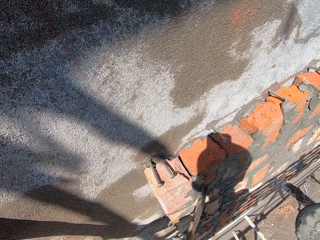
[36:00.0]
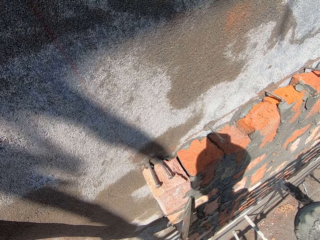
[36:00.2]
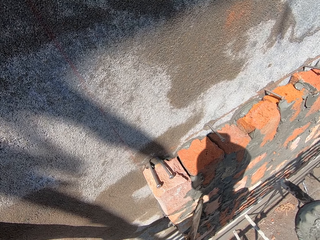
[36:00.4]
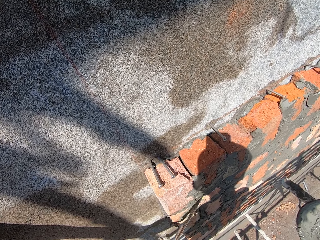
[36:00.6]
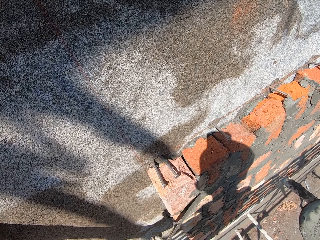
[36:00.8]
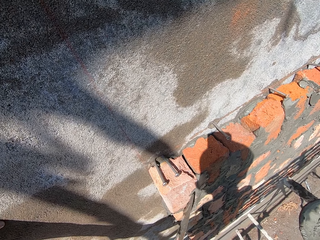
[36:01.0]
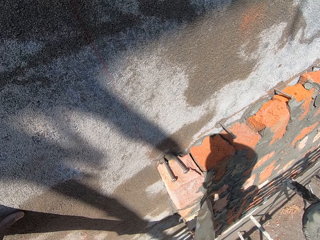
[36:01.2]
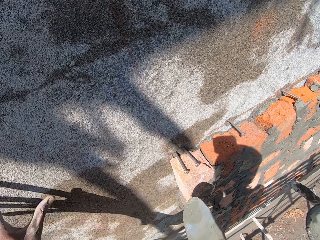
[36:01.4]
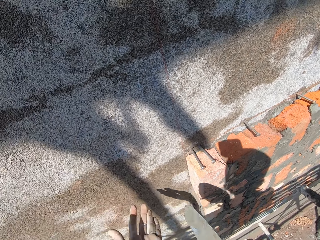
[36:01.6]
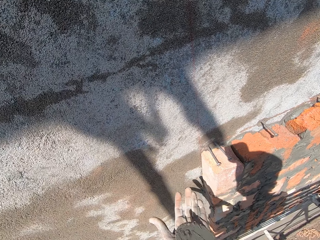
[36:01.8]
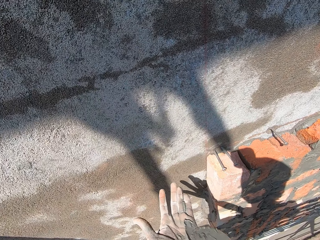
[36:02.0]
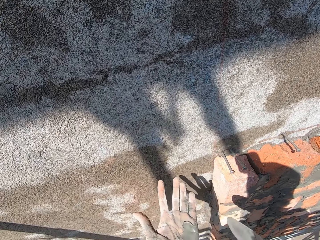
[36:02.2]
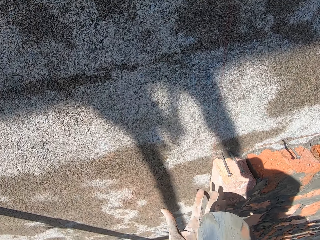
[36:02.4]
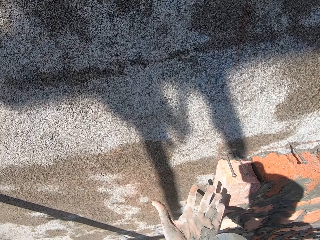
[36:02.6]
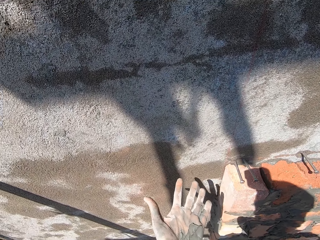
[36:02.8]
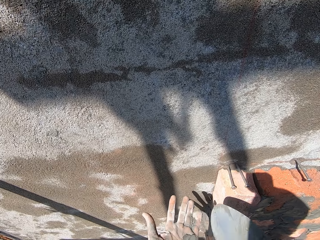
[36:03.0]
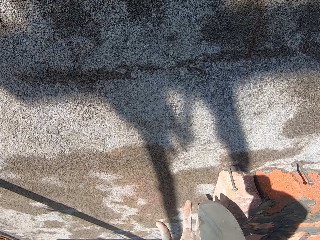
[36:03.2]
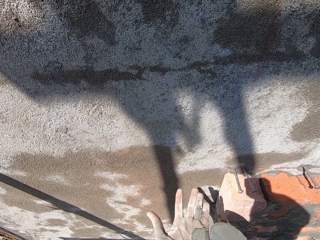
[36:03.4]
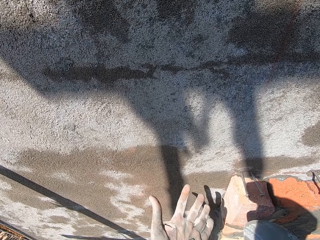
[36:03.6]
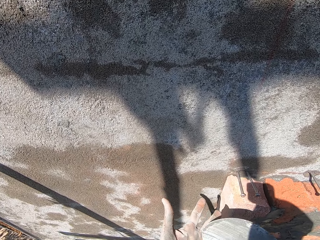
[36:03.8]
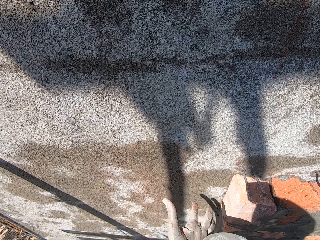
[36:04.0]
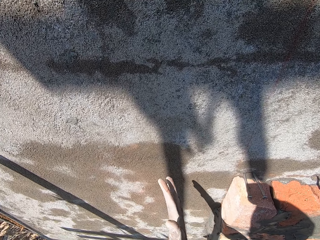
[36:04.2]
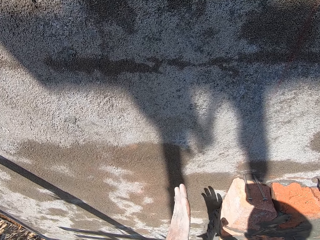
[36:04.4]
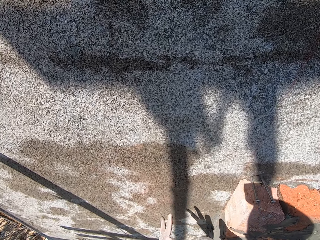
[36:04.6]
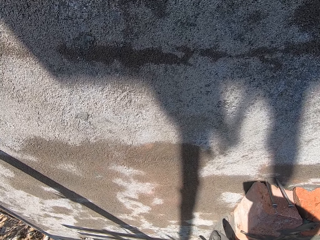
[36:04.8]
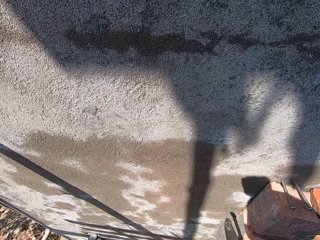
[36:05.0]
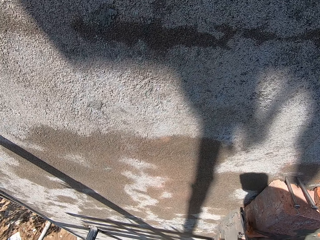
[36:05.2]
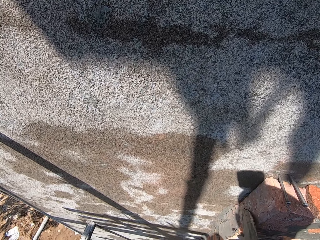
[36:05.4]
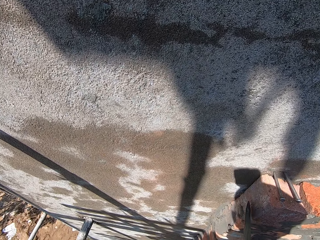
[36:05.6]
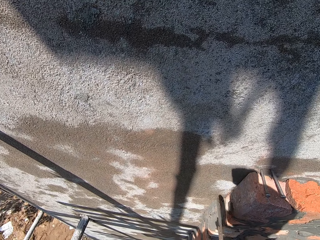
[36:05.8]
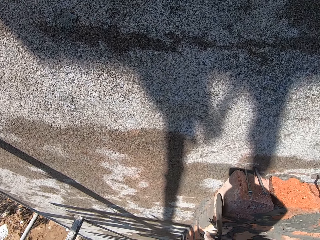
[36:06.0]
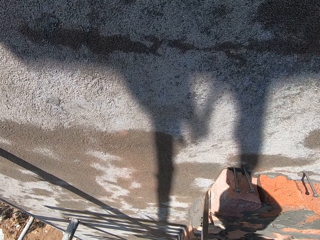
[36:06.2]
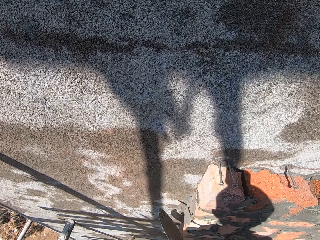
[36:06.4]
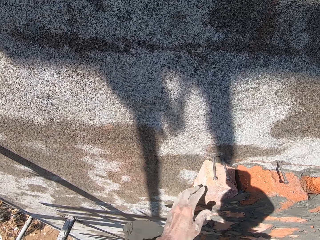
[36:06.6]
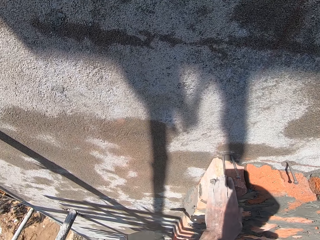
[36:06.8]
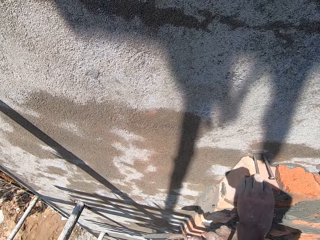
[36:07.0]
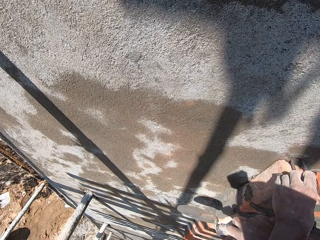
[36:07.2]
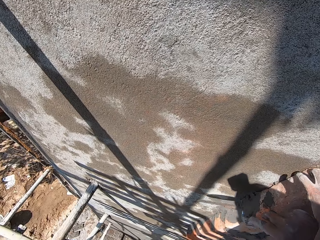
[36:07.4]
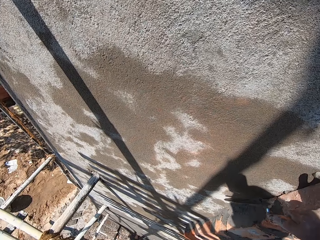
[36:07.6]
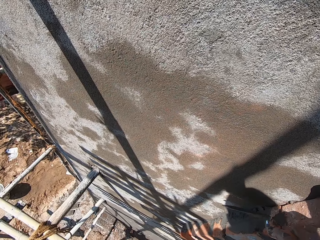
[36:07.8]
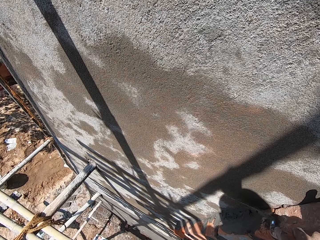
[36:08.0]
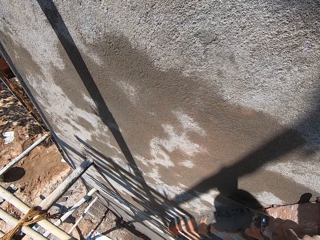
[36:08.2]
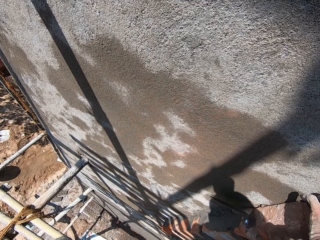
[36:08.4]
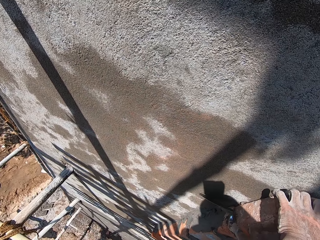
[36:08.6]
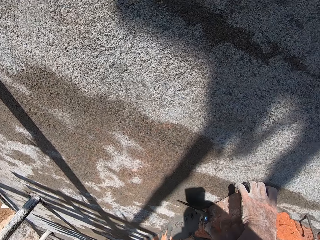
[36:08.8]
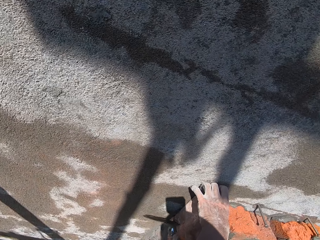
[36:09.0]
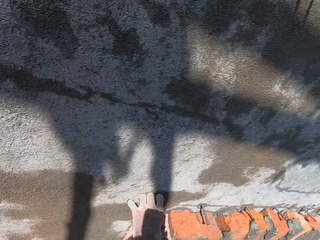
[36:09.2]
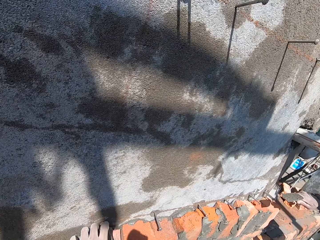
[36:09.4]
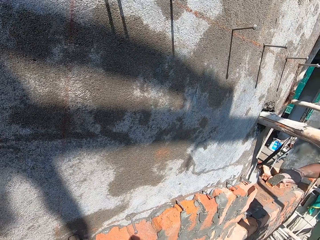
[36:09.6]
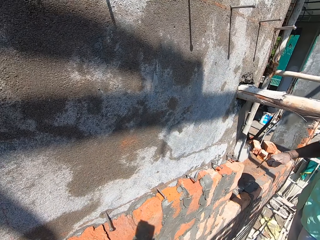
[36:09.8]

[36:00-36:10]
The camera wearer places the mortar on his left hand with the trowel in his right hand. He interacts with the man. He picks the mortar in his left hand with his right hand. He places the mortar on the brick on the wall with the hand trowel in his right hand. He holds the brick on the wall with his left hand. He hits the brick on the wall with the trowel in his right hand.

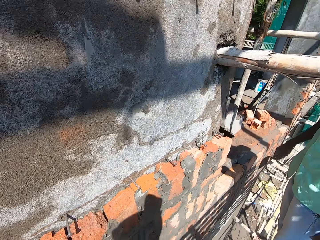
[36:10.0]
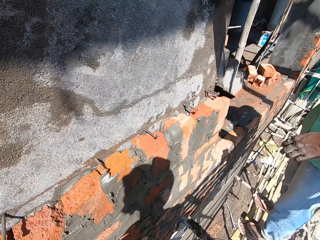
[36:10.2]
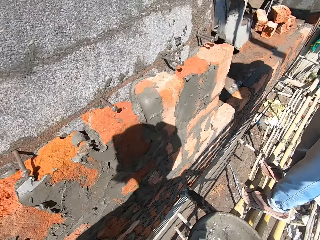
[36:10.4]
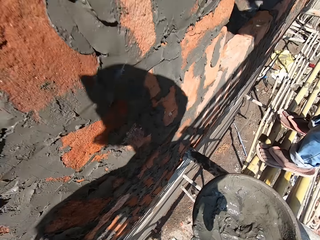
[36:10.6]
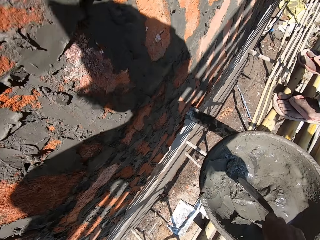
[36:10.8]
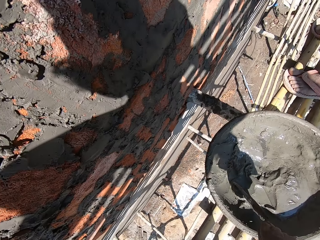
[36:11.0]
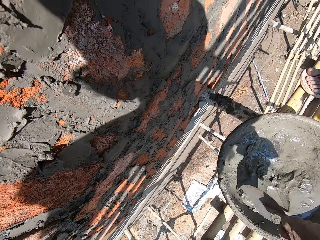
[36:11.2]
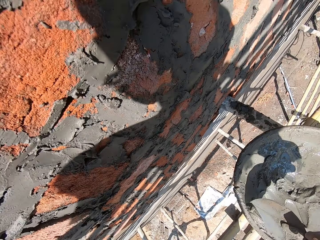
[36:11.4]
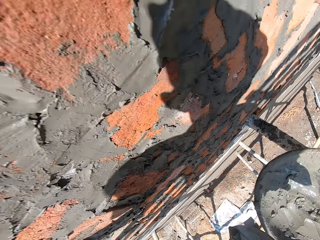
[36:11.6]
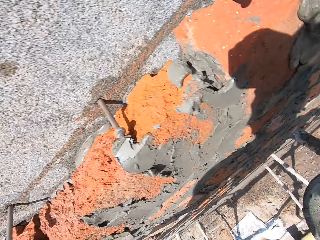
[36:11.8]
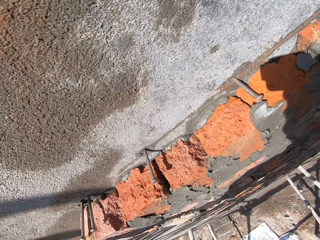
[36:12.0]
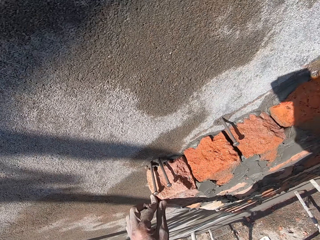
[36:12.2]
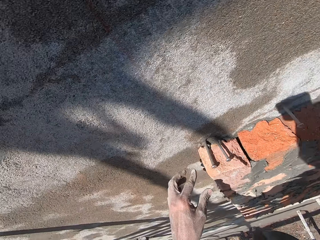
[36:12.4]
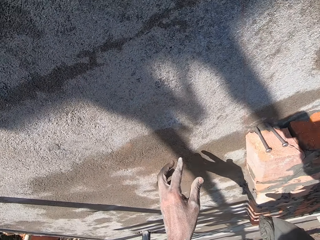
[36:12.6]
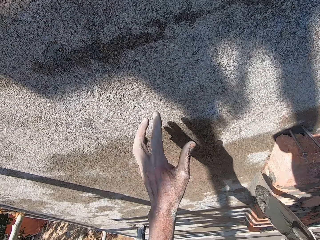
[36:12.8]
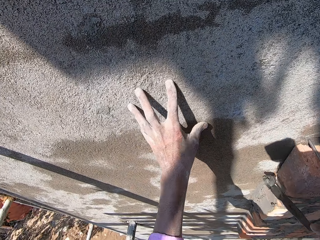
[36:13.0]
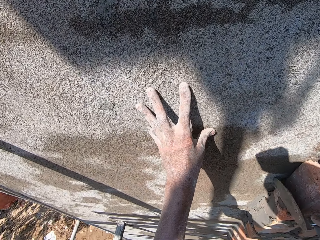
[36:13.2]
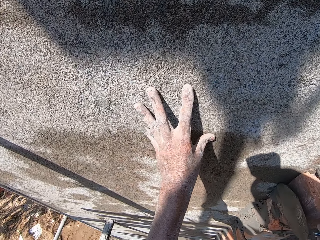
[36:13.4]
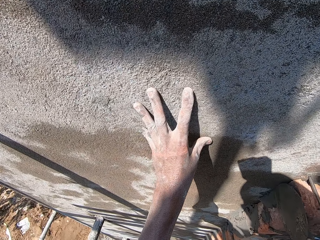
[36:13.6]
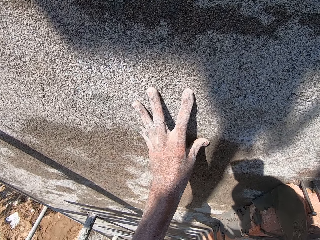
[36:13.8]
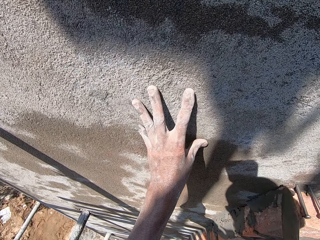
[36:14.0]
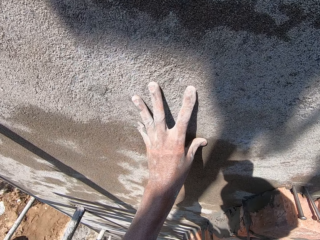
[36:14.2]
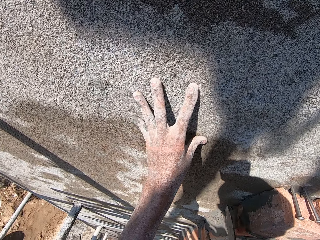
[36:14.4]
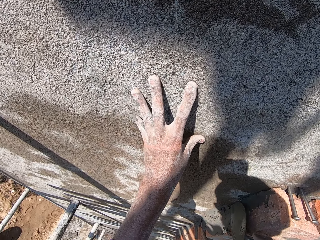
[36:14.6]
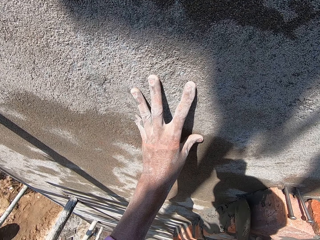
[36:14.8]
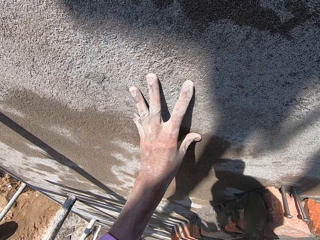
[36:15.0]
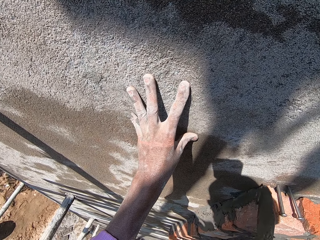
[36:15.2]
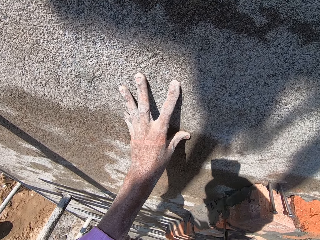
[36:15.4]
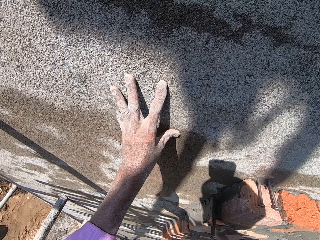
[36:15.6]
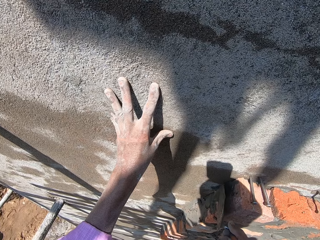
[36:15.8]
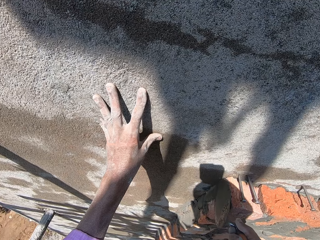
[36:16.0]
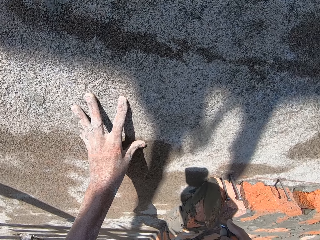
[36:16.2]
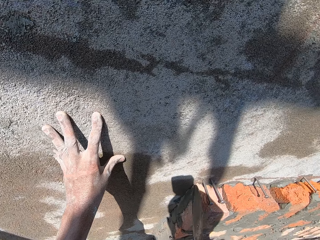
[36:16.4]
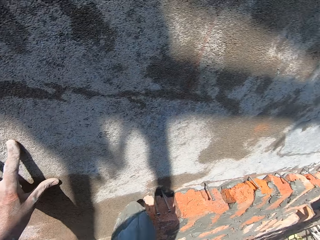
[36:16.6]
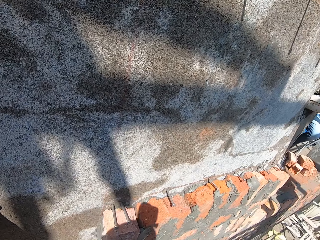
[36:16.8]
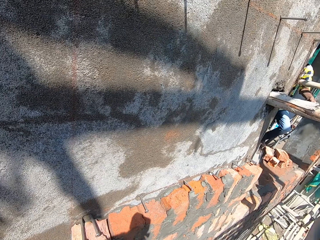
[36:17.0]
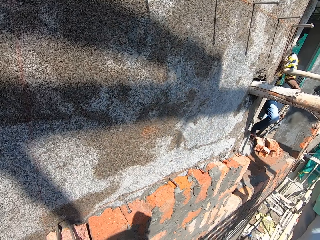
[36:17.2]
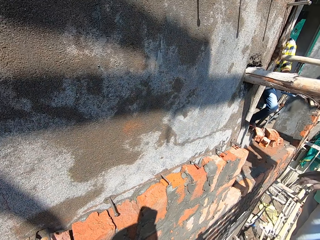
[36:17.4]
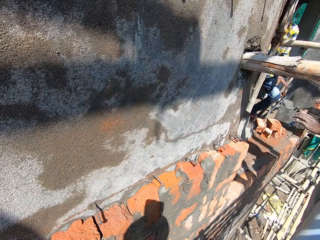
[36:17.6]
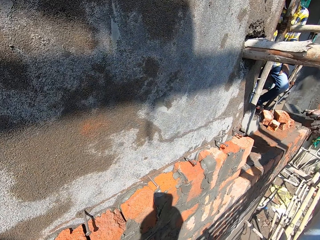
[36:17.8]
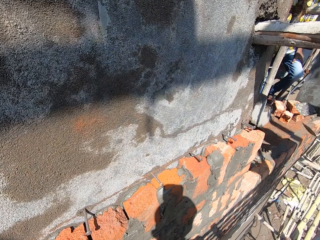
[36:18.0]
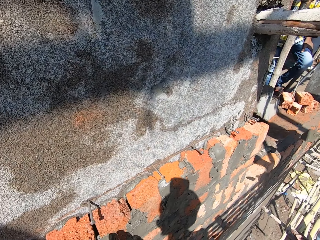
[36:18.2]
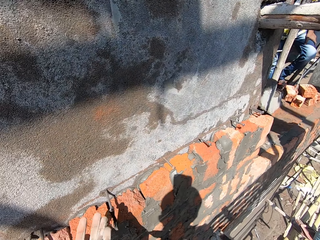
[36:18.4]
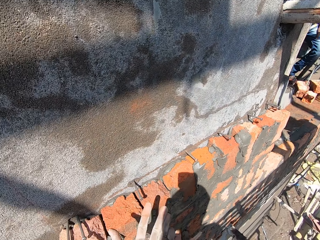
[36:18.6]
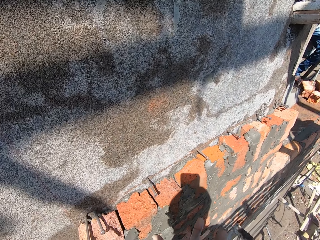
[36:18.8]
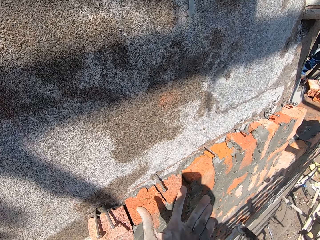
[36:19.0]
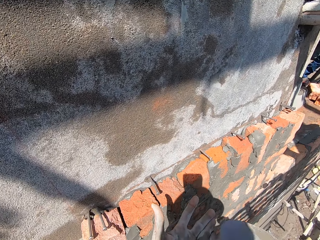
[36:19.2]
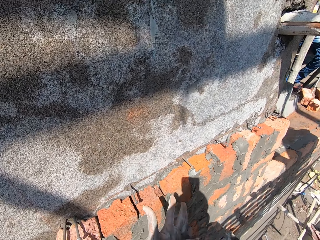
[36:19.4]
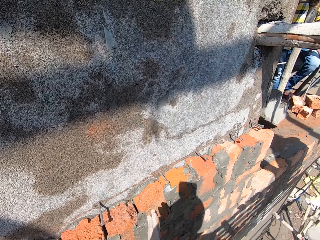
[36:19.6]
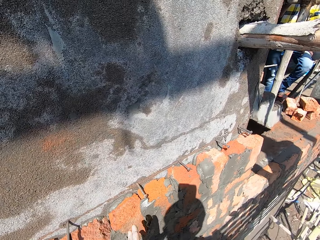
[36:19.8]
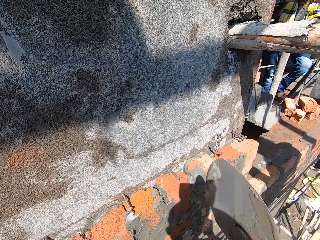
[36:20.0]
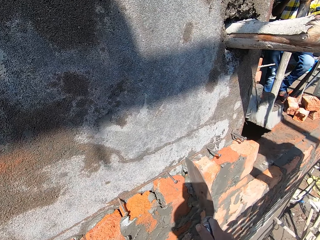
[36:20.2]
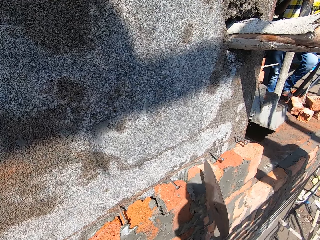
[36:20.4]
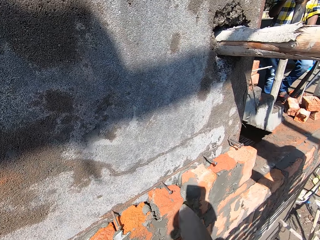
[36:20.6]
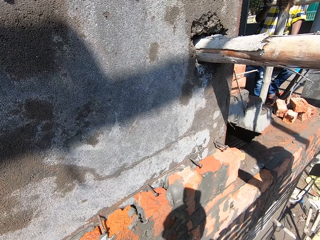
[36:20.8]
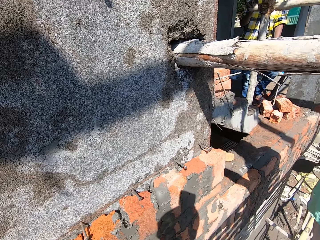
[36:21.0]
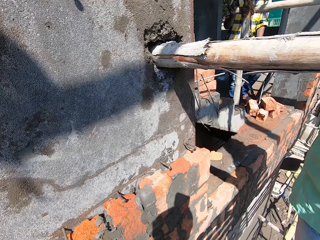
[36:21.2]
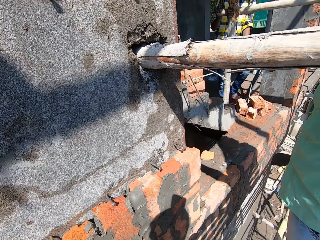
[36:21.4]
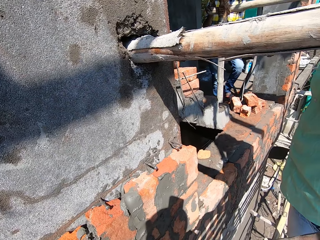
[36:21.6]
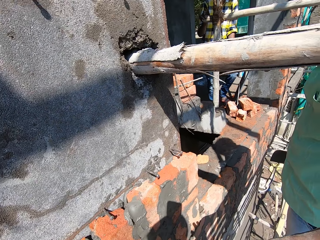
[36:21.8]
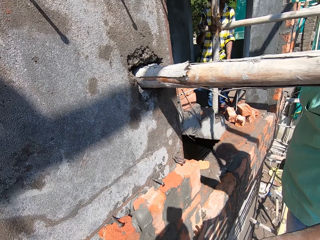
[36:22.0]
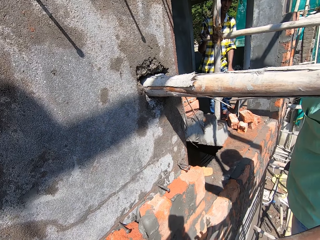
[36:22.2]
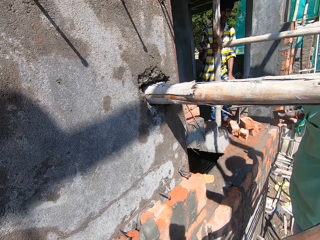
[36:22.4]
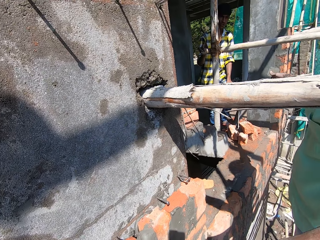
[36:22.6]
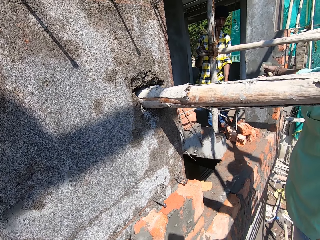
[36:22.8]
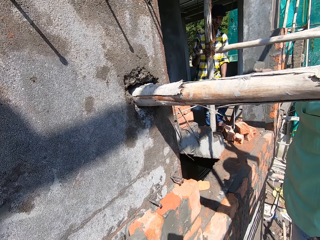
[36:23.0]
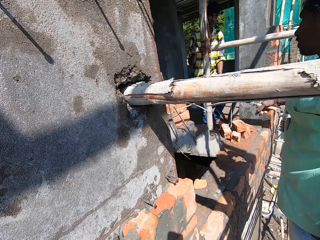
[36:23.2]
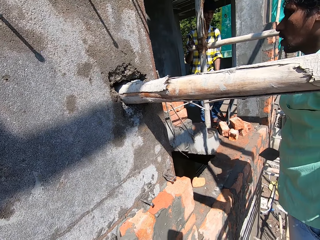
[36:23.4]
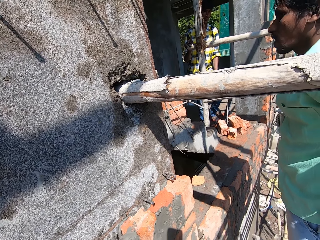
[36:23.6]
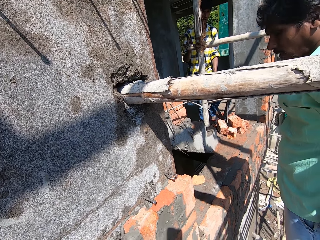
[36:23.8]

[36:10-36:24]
The camera wearer turns. A man talks to the camera wearer. The camera wearer picks a mortar from the cement pan with the hand trowel in his right hand. He moves beside the wall and touches the wall with his left hand. He places the mortar on the brick on the wall with the hand trowel in his right hand. He dialogues with another man. He scoops the mortar from his left hand with the trowel in his right hand. He throws the mortar at some bricks at the wall with the trowel in his right hand. The other man converses with the camera wearer. The camera wearer holds the trowel. The first man converses with the other man. The camera wearer dialogues with the other man.
